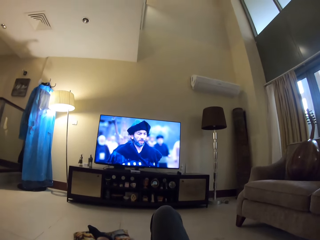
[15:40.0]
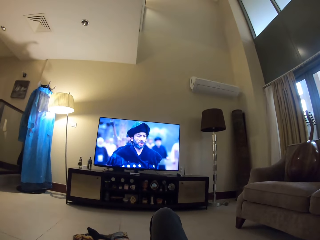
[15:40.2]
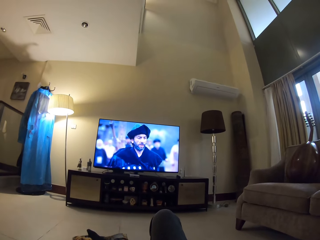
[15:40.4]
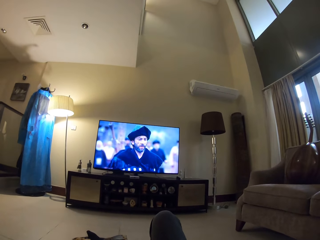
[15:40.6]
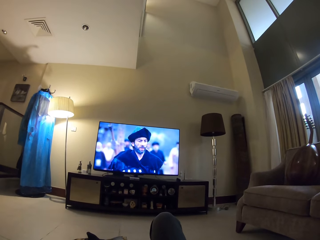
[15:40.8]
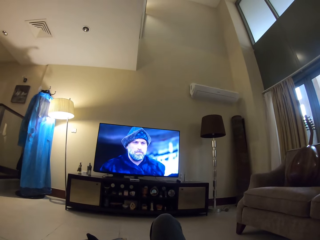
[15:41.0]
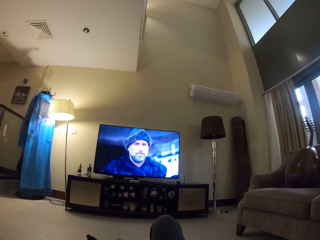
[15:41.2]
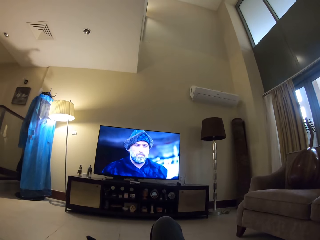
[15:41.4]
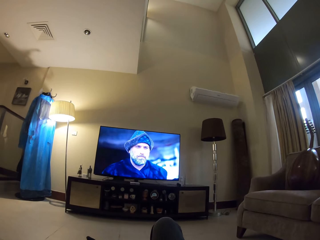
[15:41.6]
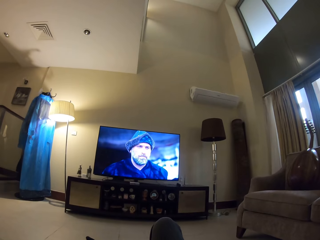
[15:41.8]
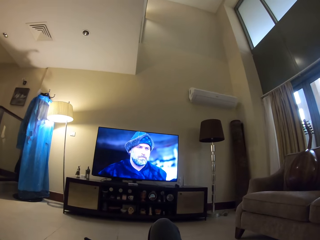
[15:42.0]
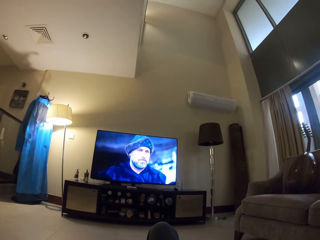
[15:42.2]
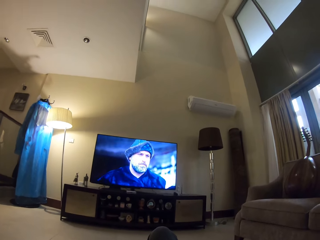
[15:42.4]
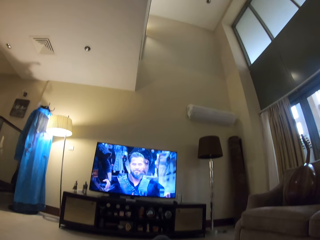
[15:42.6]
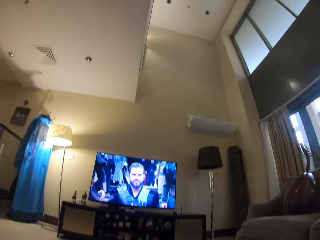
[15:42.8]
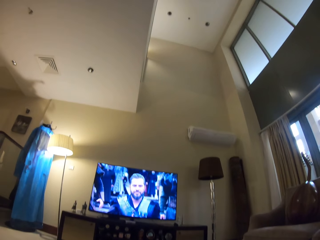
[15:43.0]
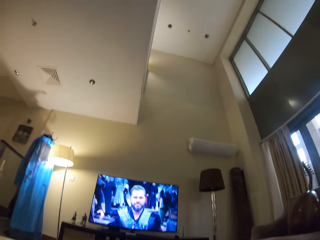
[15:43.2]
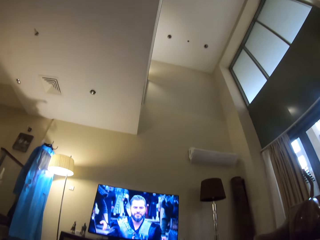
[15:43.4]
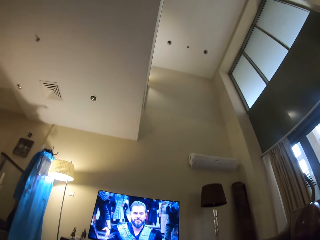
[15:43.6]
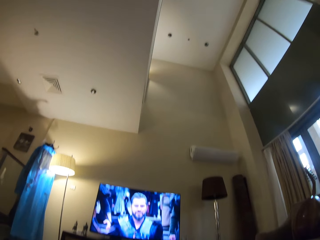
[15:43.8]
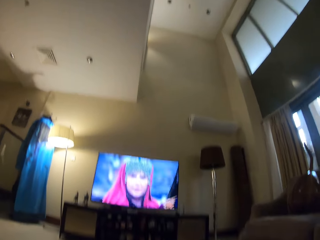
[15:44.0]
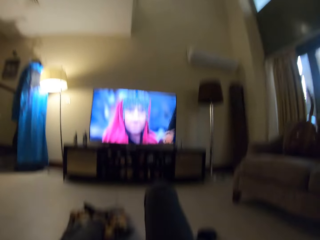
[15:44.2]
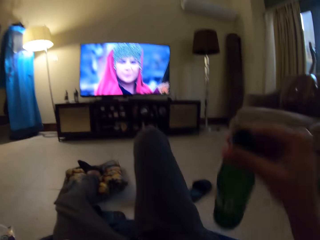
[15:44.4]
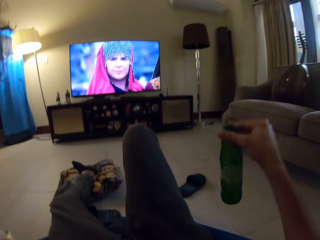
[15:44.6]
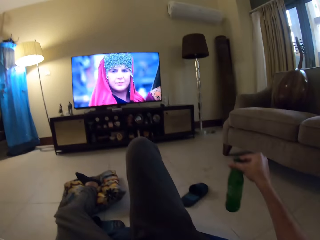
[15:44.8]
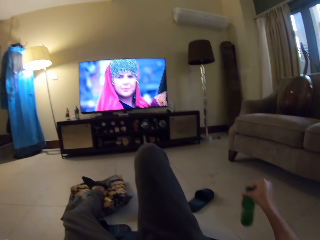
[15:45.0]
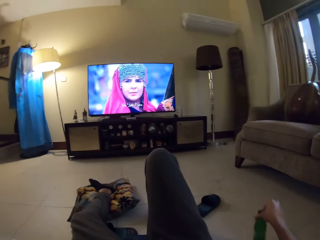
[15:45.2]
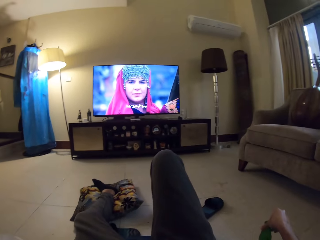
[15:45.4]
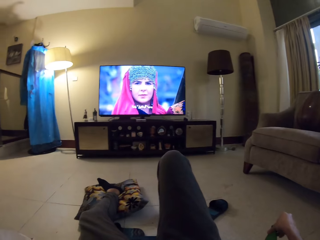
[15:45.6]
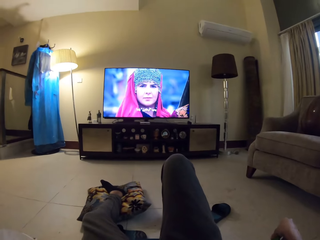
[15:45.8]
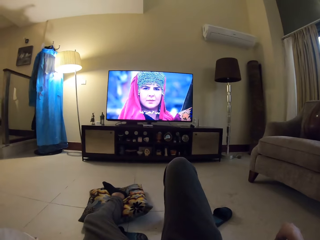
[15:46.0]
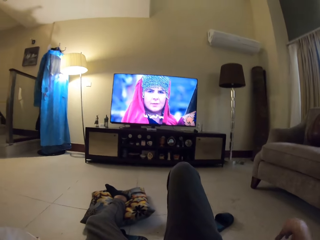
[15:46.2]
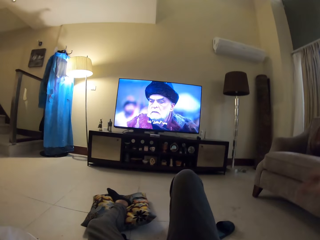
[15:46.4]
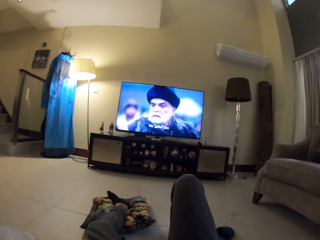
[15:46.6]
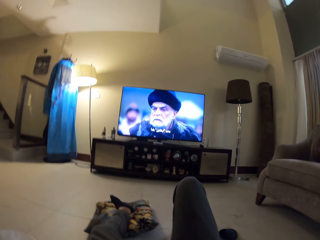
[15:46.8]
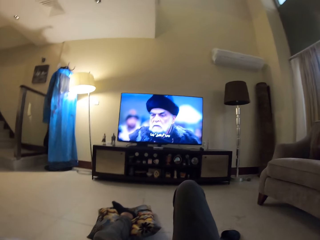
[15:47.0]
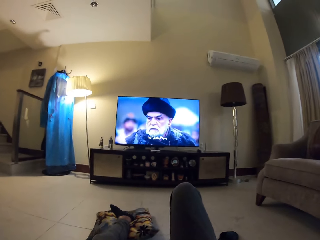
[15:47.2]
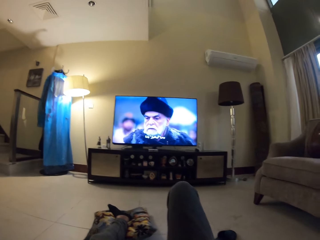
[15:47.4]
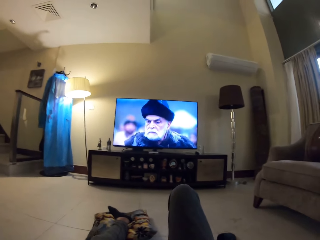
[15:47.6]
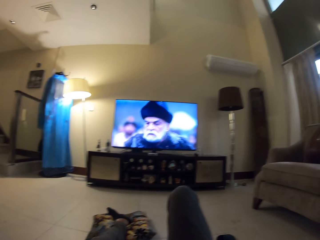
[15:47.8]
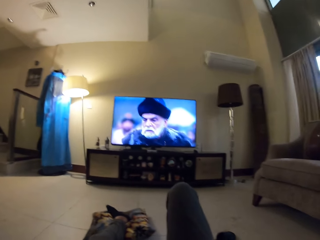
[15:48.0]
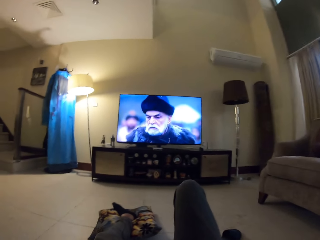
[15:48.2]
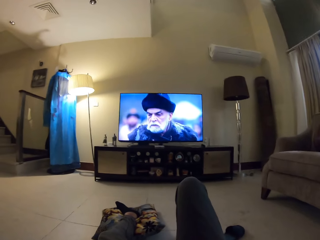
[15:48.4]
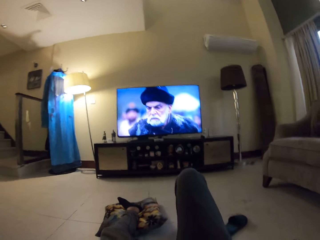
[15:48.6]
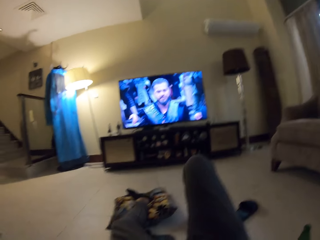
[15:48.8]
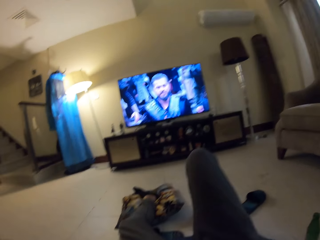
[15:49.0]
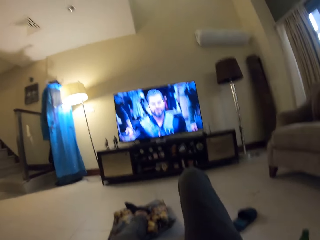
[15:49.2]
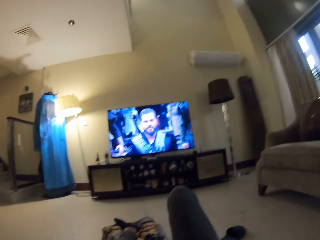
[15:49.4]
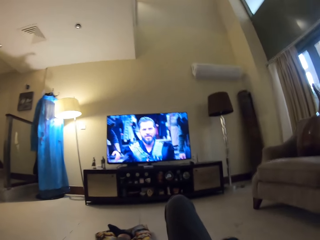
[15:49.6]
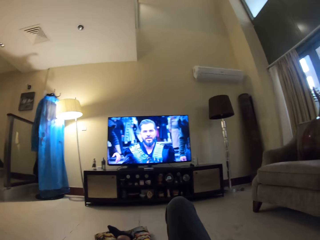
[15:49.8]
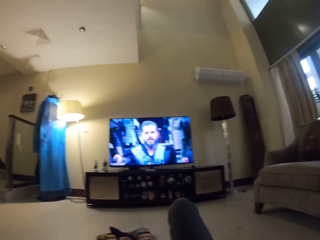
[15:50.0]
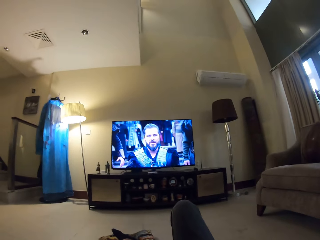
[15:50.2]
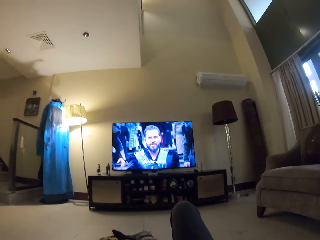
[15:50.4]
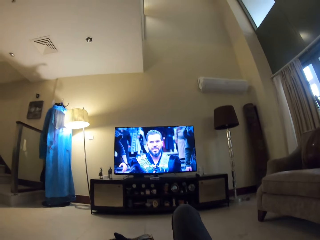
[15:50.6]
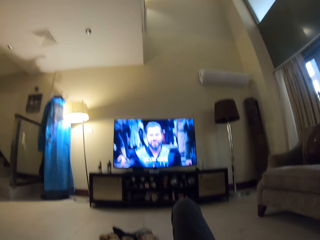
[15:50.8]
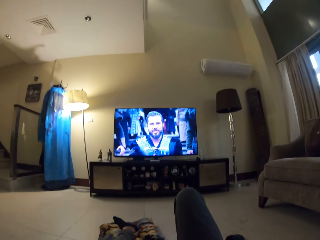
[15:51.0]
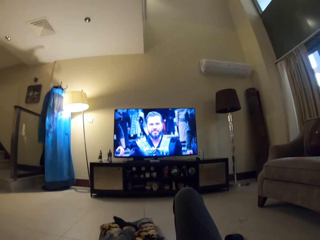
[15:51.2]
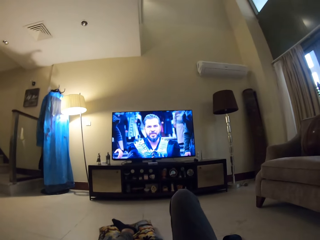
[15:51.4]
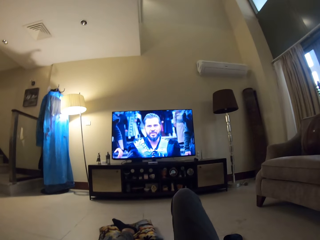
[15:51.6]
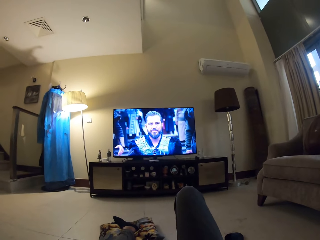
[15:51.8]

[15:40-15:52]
The camera wearer places the bottle of soda on the floor. They watch the TV.

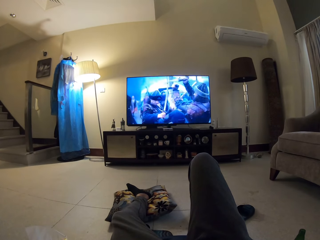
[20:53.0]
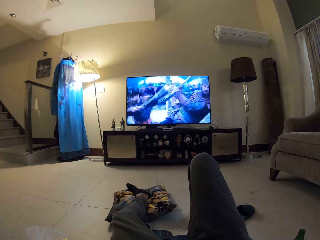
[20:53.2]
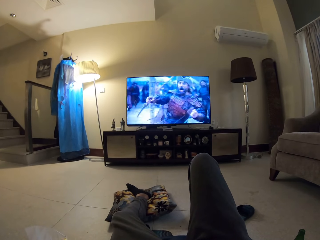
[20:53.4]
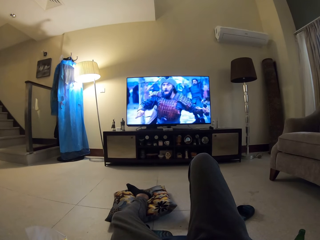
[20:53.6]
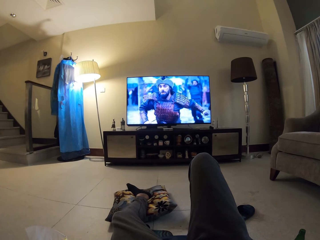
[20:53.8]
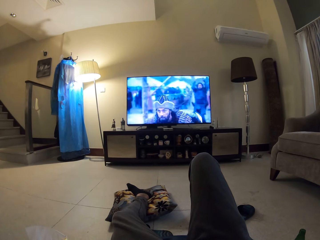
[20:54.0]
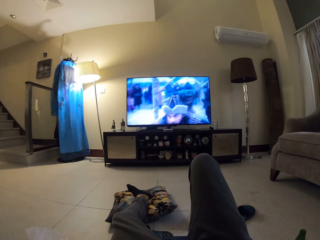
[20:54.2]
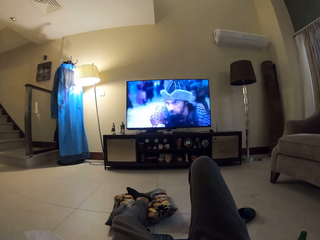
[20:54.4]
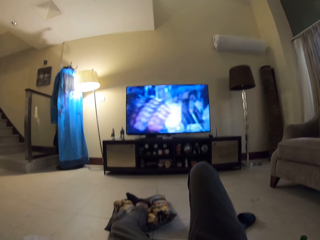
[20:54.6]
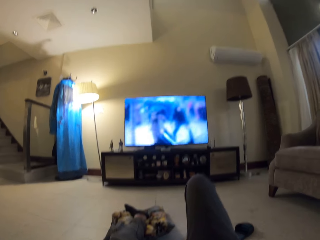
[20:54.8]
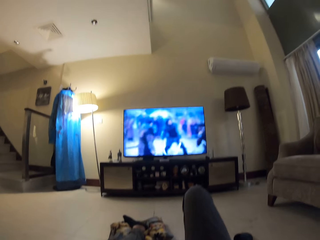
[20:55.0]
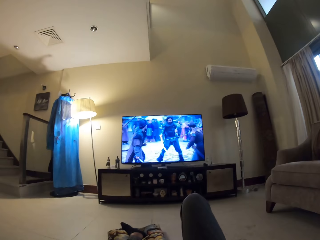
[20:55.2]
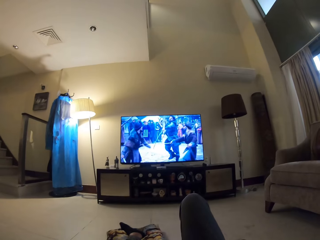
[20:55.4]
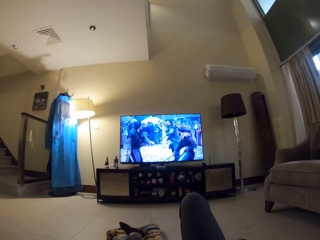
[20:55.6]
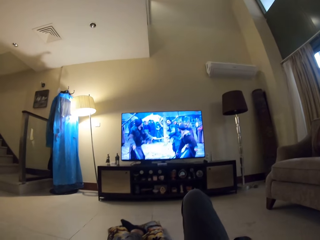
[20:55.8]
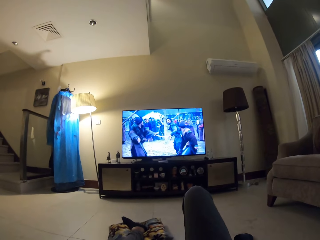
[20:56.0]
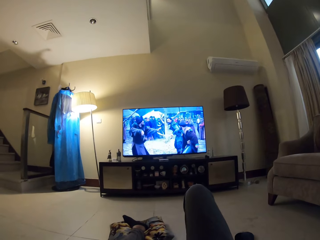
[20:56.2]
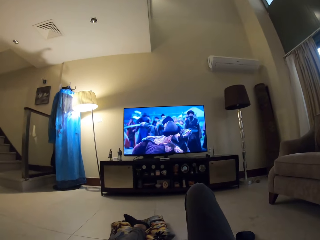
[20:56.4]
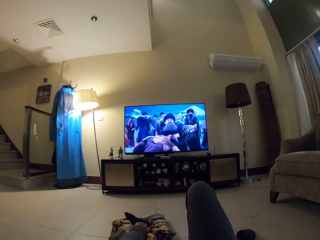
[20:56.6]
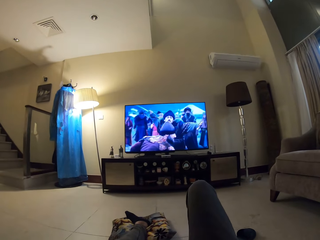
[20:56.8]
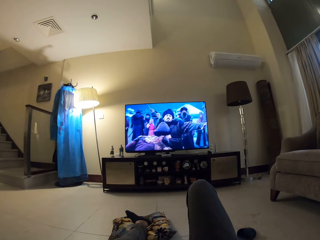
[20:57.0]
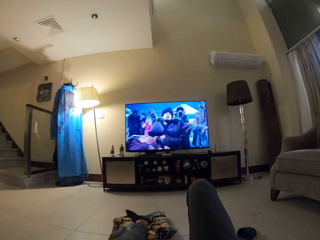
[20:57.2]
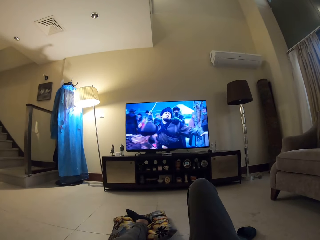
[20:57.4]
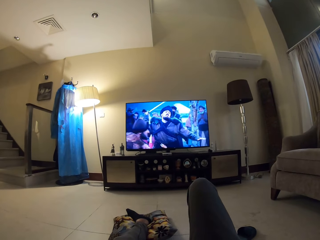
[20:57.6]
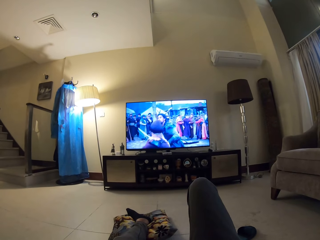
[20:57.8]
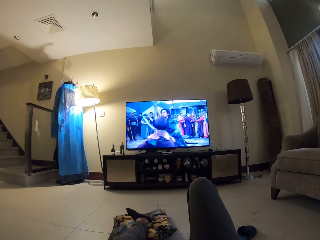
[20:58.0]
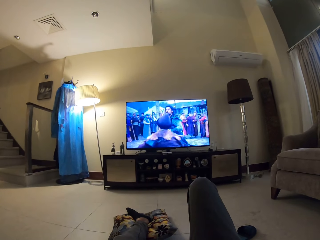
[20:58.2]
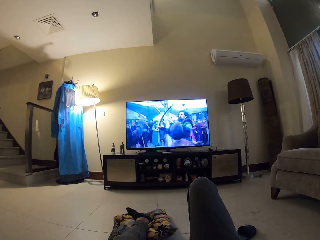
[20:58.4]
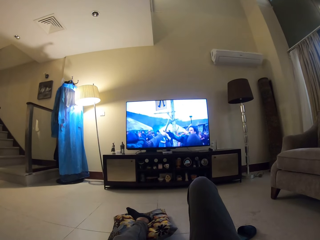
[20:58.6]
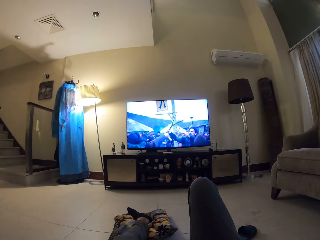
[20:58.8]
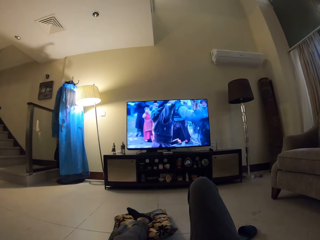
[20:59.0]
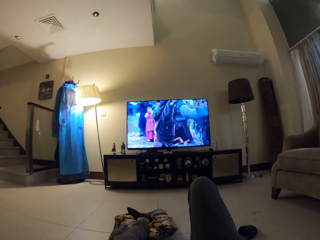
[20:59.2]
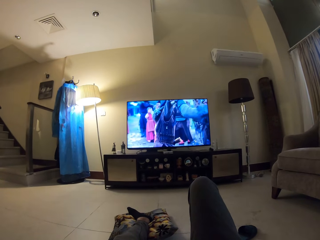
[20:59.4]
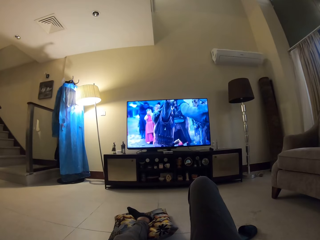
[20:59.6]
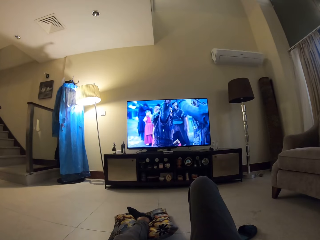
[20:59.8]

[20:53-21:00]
The camera wearer moves his body.
